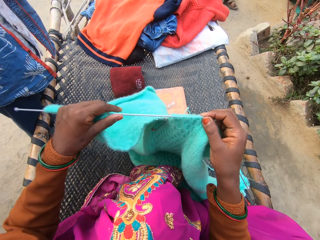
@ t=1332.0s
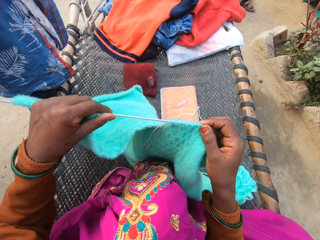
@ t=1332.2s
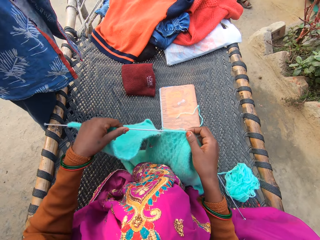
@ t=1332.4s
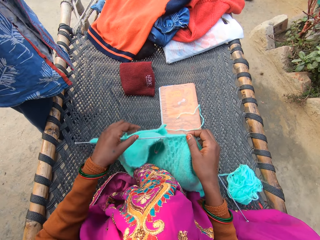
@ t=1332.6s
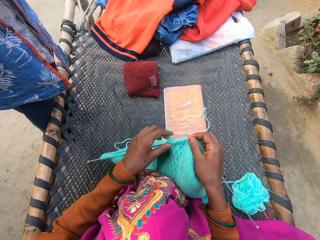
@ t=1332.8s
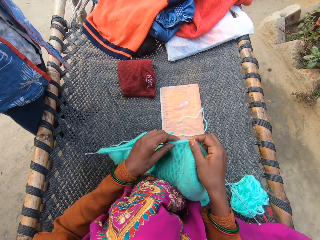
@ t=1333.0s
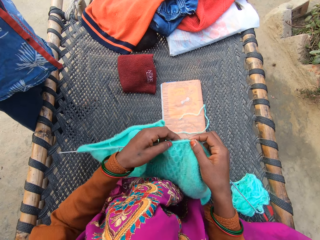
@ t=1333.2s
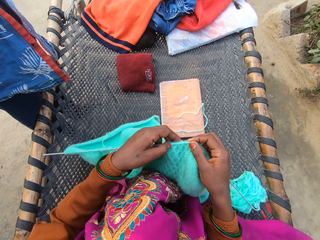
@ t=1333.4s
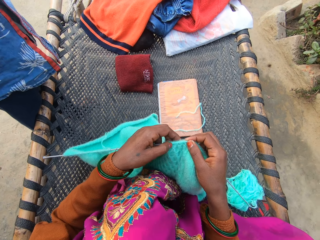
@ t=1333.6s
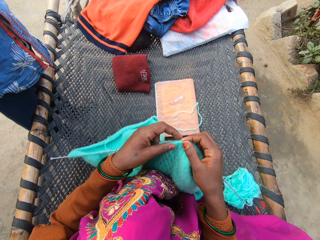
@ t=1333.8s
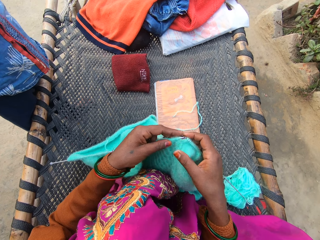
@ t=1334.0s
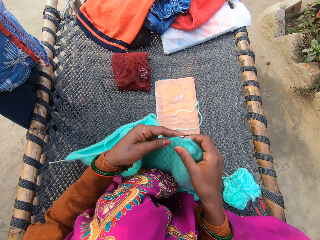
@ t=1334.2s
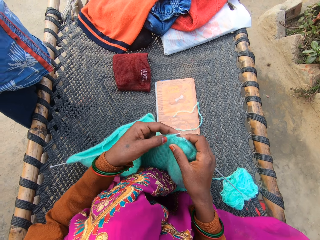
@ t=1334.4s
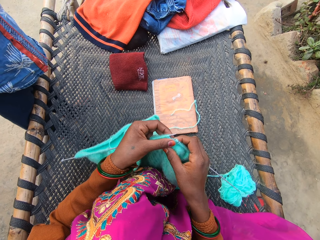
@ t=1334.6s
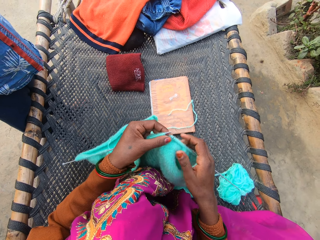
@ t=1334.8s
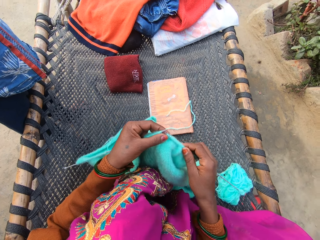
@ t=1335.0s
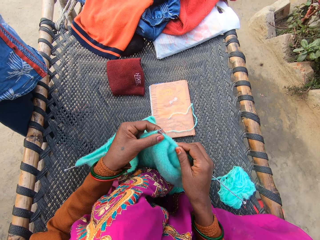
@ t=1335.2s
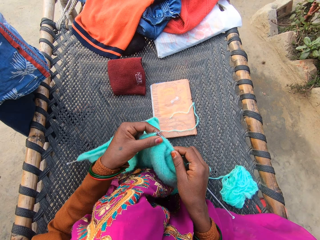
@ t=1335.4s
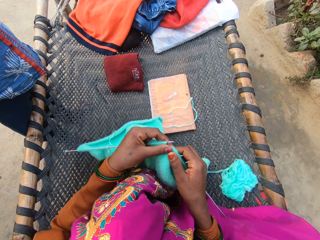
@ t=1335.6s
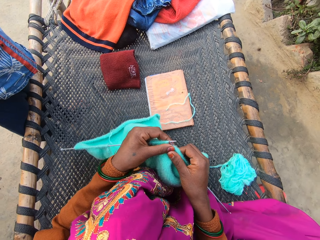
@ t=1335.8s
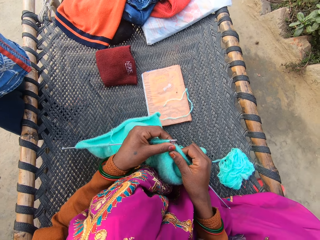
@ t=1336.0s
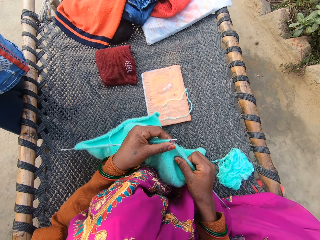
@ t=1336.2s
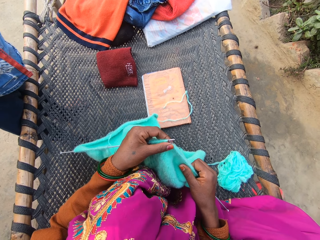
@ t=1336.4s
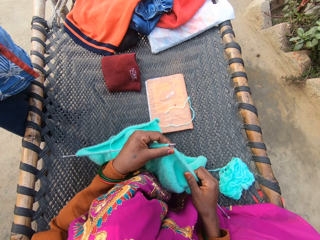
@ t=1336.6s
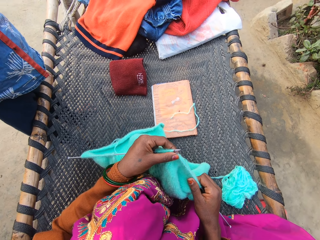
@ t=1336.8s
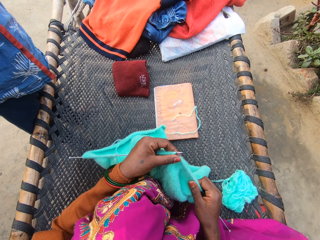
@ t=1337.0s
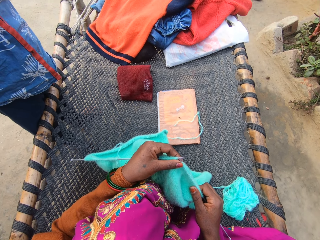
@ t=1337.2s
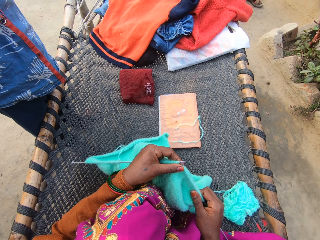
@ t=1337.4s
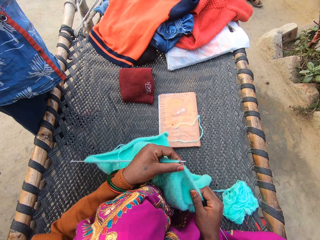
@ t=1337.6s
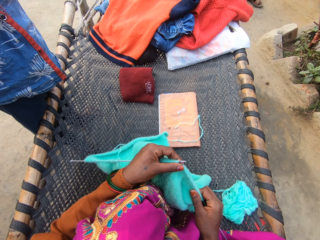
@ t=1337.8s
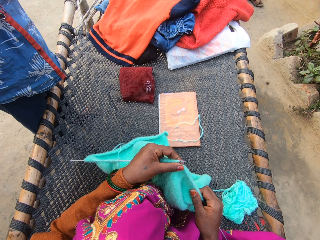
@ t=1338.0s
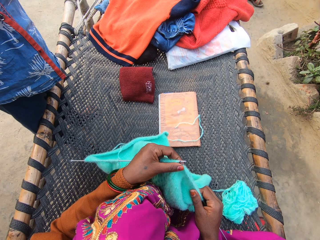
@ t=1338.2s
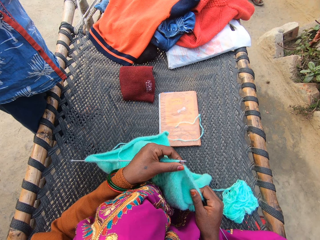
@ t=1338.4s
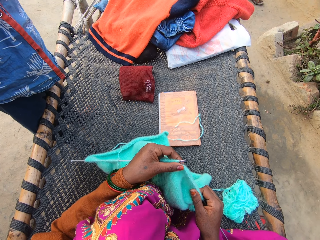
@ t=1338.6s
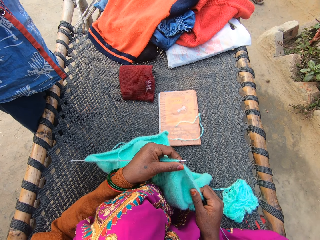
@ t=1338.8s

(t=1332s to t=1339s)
The camera wearer lifts the yarn with both of her hands from the rattan mat. She drops the yarn on the rattan mat with both of her hands. She spreads the fabric.

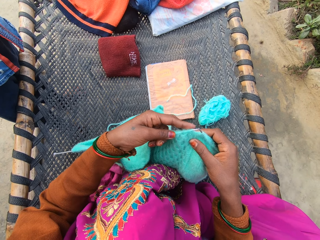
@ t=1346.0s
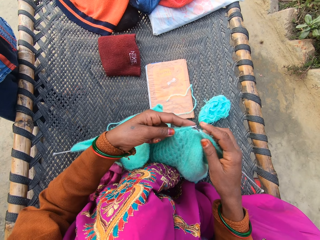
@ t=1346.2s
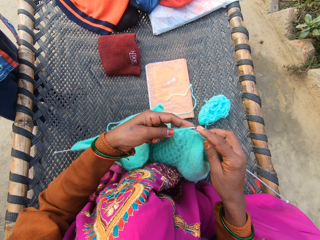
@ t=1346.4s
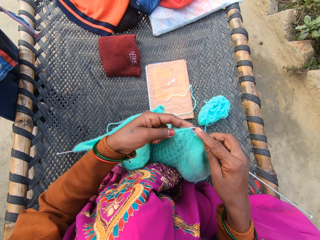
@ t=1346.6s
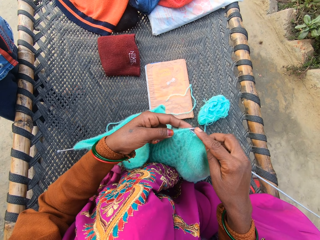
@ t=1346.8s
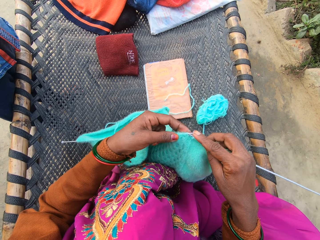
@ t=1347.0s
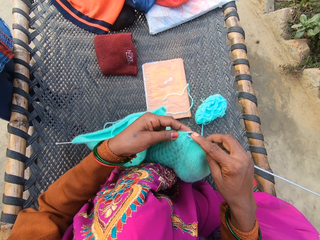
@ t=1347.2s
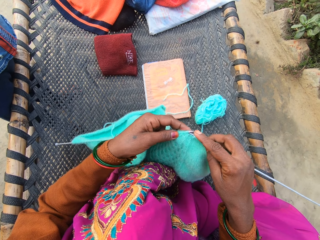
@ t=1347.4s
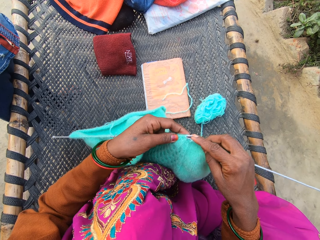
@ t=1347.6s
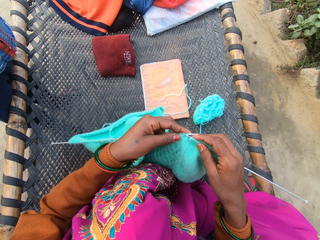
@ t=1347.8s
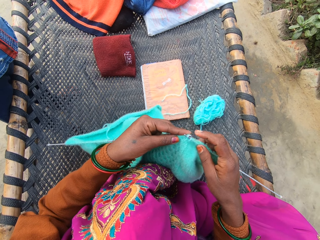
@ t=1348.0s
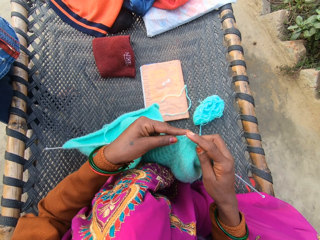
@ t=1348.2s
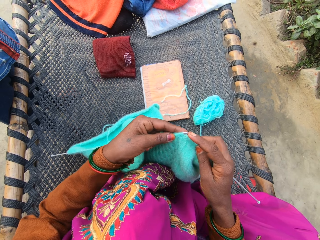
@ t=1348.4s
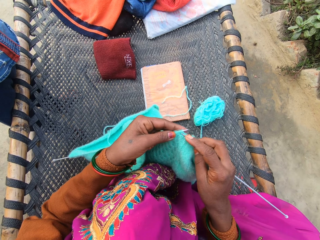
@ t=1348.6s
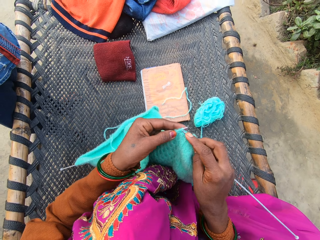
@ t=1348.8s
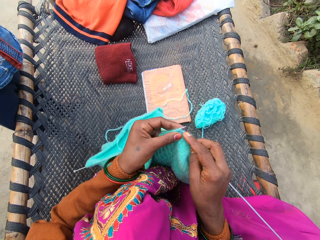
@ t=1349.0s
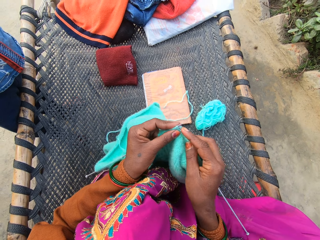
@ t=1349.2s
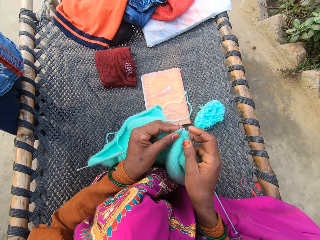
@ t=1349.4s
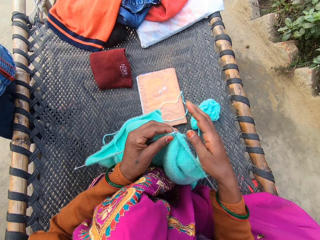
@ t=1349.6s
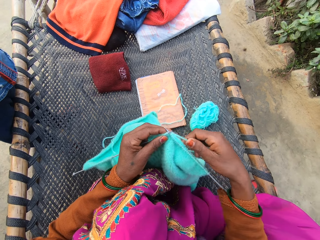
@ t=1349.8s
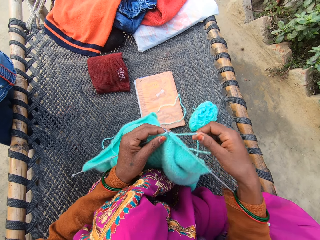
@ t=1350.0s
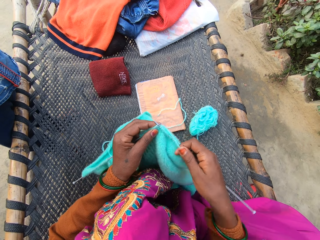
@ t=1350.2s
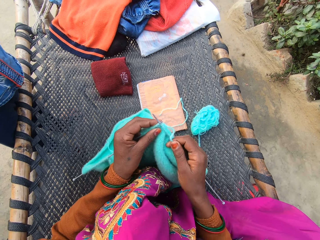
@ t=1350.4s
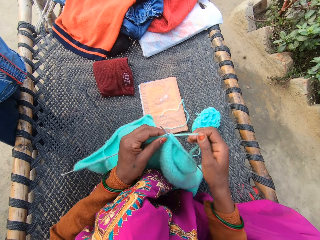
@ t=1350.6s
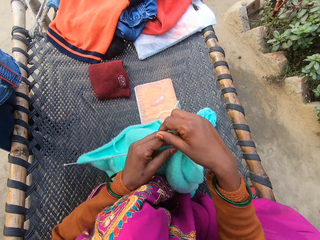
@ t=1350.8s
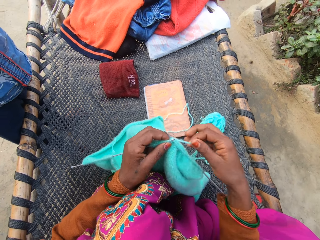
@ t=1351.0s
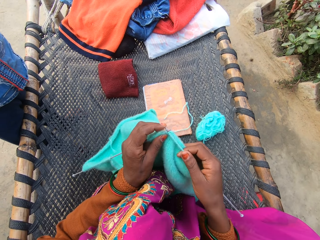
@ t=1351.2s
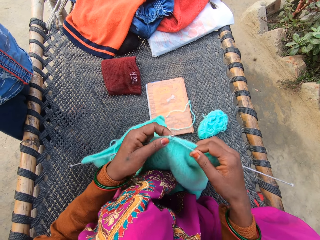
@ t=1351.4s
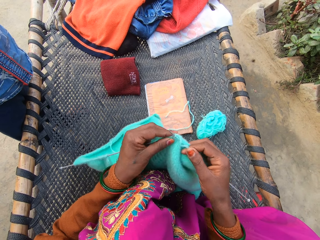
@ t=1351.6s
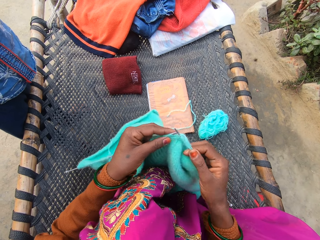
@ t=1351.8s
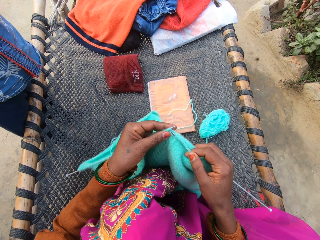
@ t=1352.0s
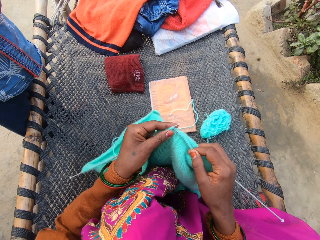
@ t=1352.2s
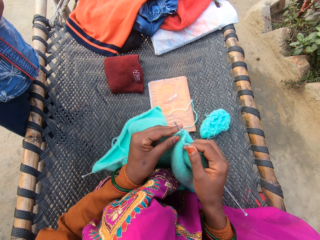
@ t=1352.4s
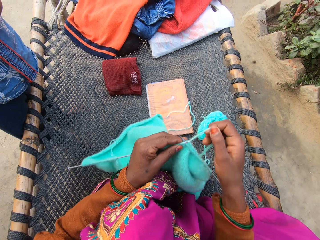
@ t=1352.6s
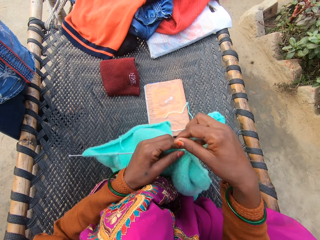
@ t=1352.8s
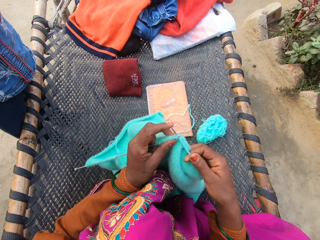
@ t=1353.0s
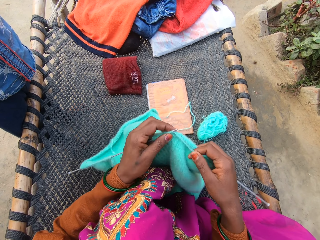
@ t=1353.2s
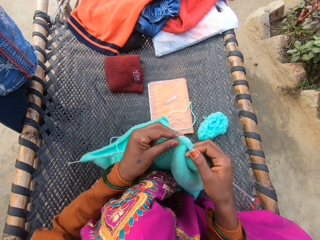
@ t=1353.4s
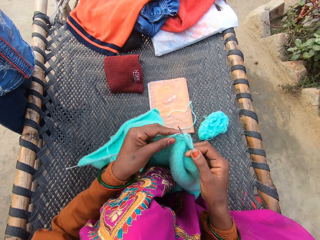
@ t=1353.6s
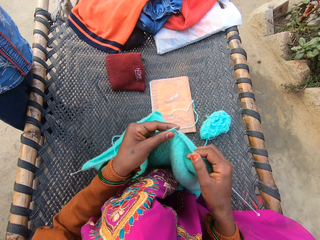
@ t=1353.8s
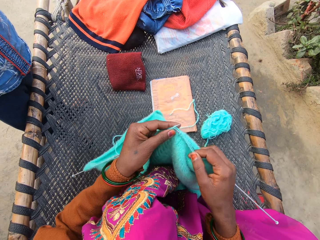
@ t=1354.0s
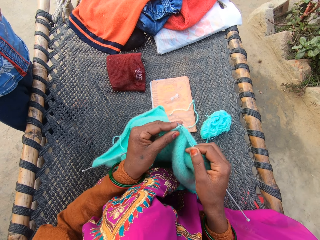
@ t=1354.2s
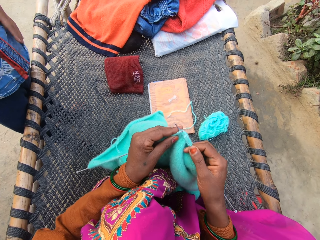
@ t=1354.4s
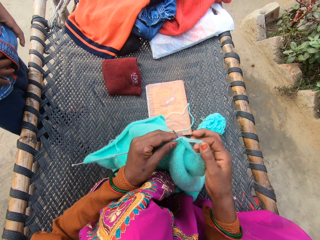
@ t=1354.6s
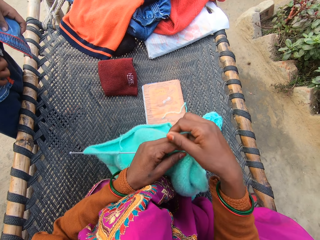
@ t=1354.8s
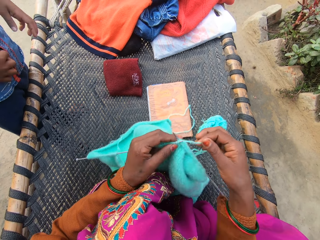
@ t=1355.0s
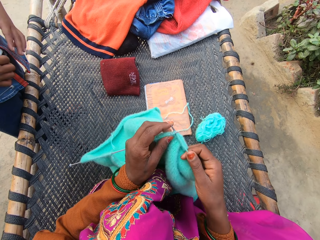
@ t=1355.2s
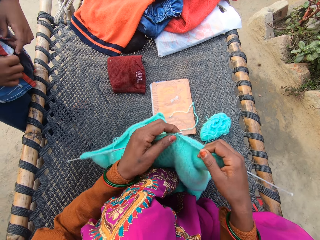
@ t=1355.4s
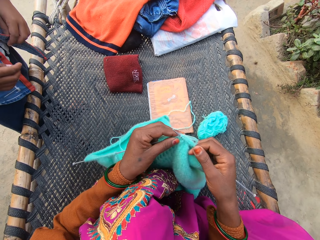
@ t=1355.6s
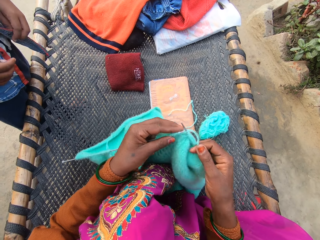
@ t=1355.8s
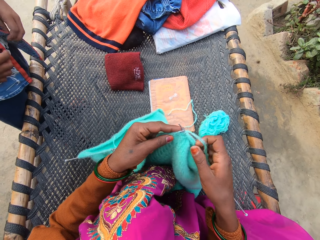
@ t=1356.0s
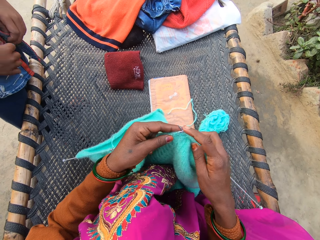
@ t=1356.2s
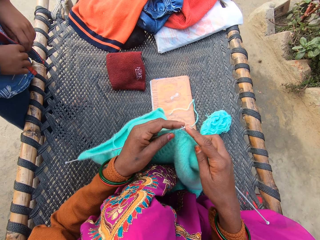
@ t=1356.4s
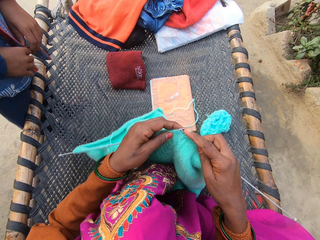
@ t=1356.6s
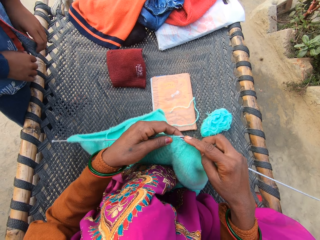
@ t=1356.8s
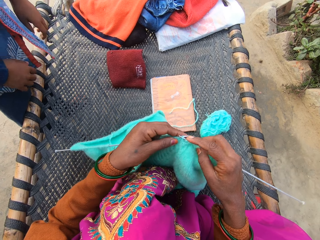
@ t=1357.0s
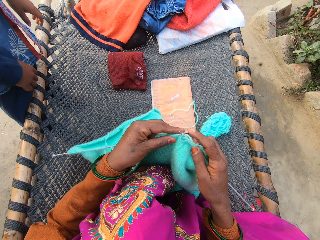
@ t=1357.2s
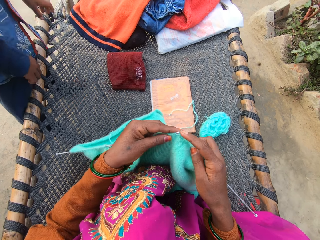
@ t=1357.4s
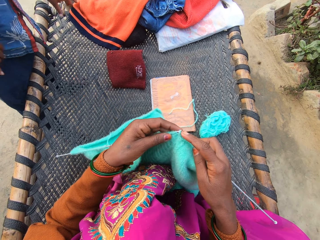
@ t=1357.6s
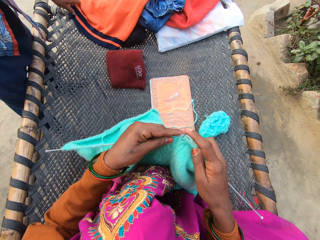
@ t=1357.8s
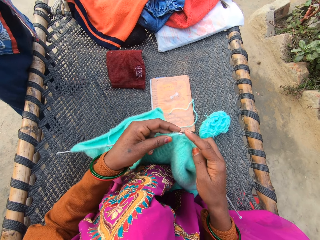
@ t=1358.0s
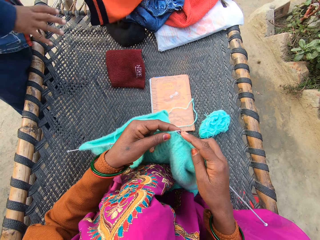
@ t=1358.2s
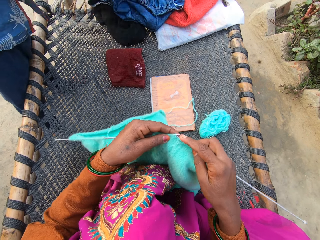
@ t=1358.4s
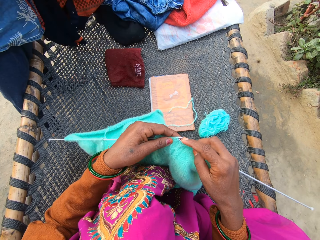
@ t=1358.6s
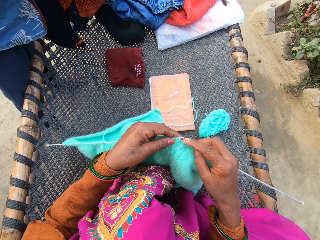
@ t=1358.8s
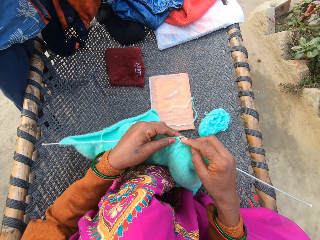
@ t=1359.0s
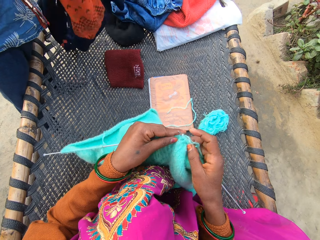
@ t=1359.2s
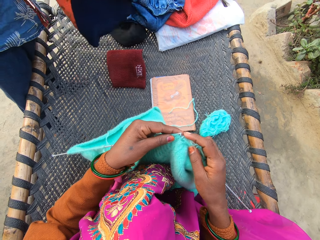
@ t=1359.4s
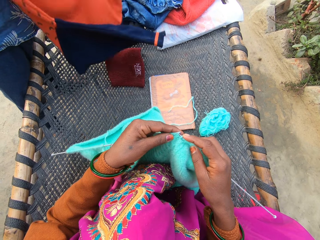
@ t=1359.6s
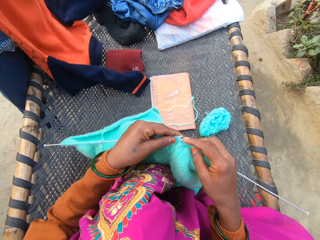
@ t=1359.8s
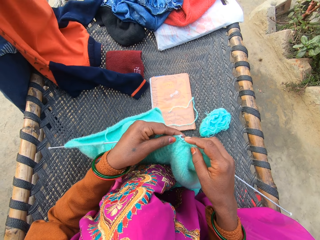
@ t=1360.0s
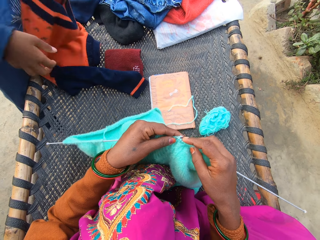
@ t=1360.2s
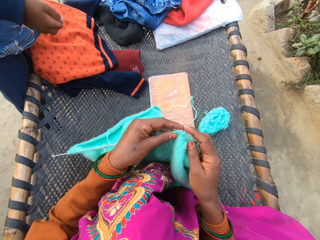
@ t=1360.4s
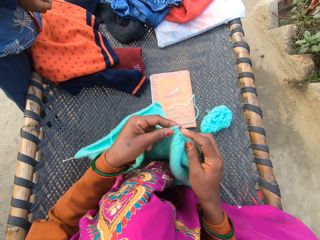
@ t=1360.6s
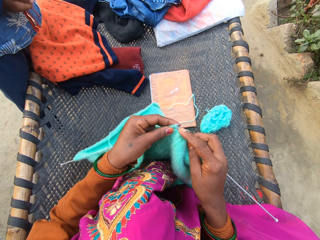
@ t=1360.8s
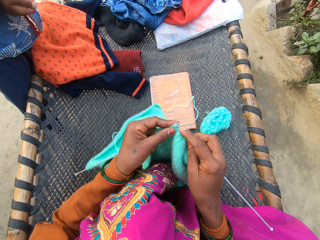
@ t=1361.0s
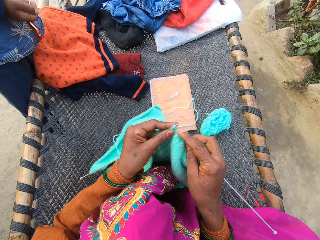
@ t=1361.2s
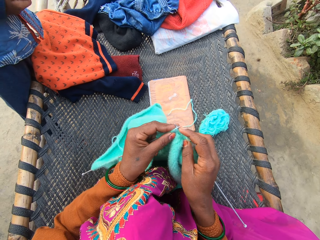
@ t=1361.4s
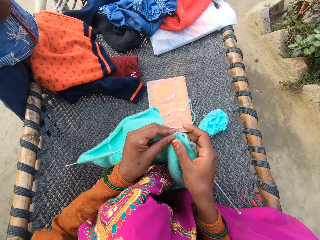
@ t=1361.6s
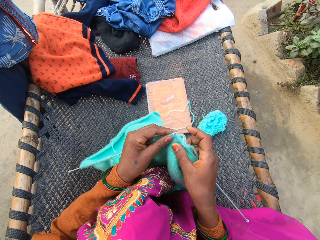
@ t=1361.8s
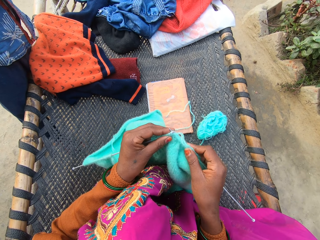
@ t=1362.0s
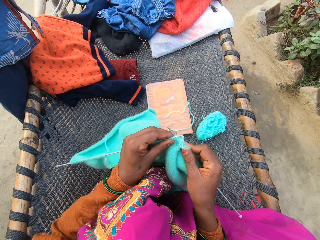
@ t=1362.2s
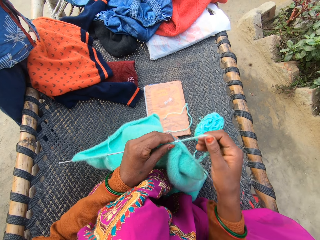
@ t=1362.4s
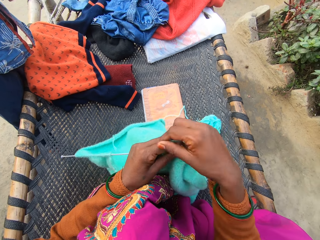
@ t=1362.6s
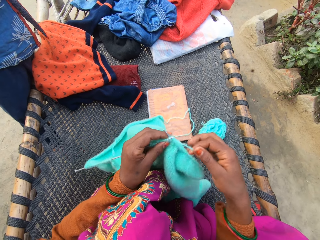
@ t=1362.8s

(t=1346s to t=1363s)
The camera wearer knits the yarn with knitting needles in both of her hands on the rattan mat. A man adjusts a shirt on his body with both of his hands. He picks up a sweater or cloth from the rattan mat with his left hand. He inspects the cloth. He drops the sweater on the rattan mat with both of his hands.
